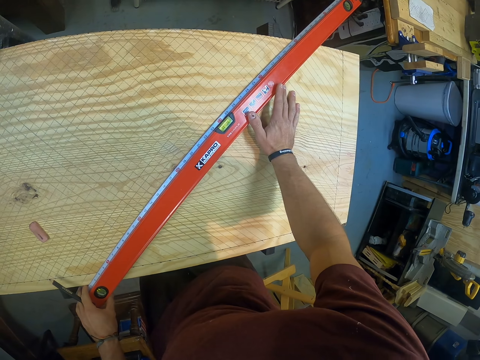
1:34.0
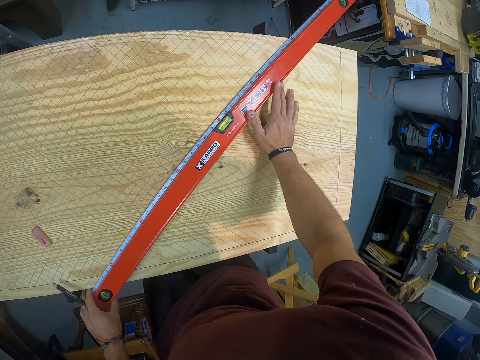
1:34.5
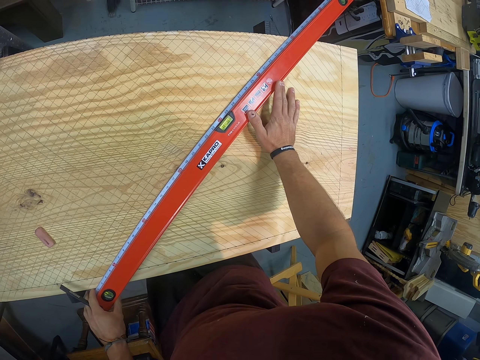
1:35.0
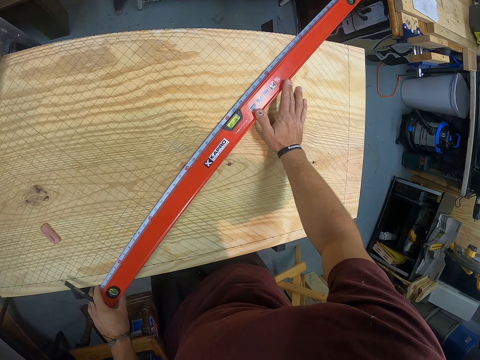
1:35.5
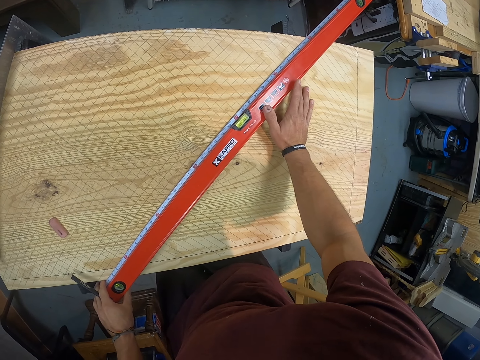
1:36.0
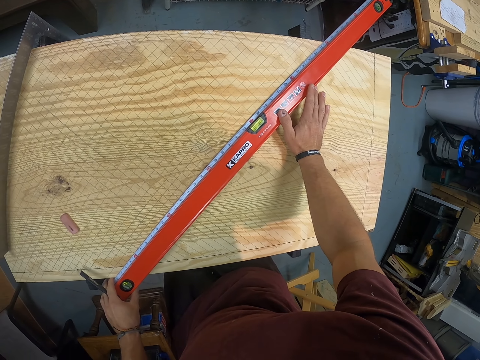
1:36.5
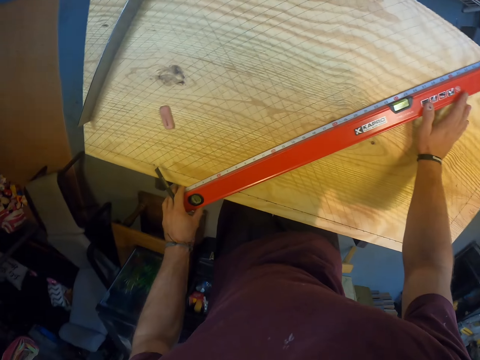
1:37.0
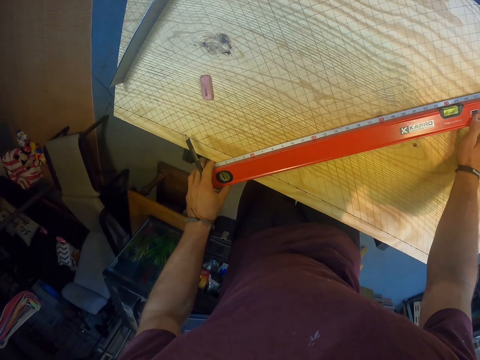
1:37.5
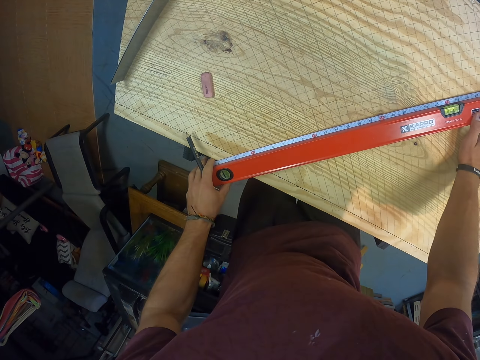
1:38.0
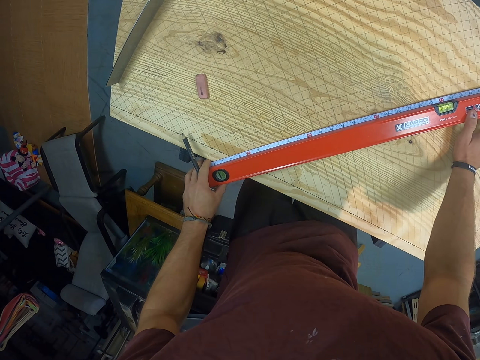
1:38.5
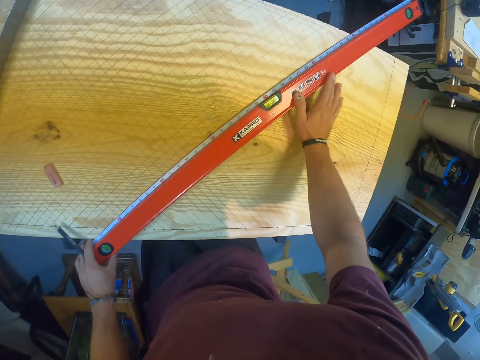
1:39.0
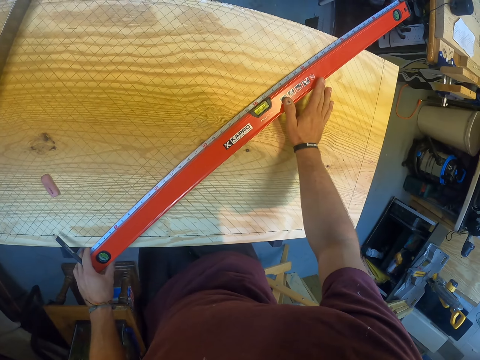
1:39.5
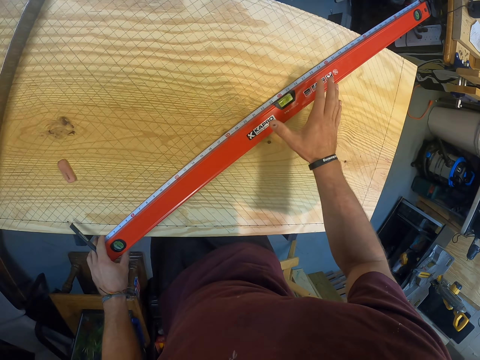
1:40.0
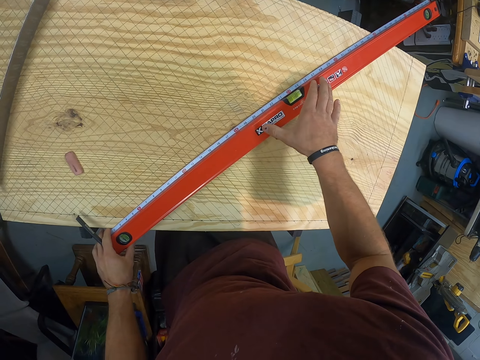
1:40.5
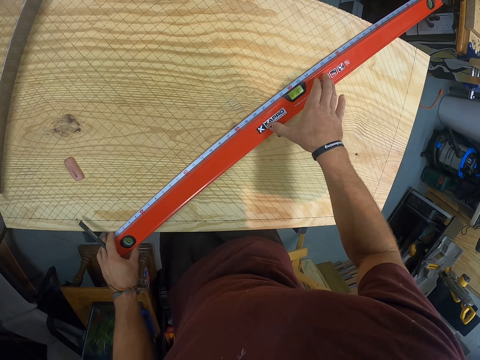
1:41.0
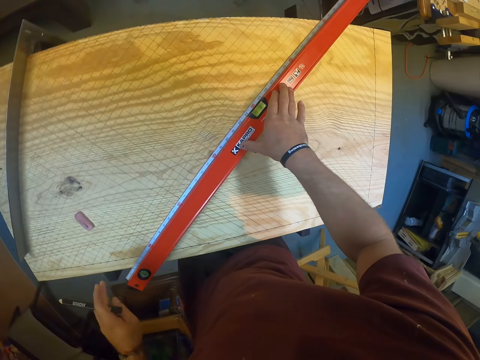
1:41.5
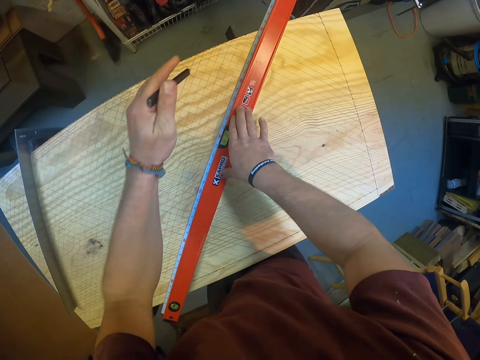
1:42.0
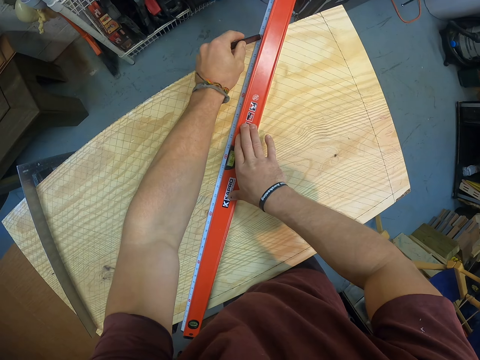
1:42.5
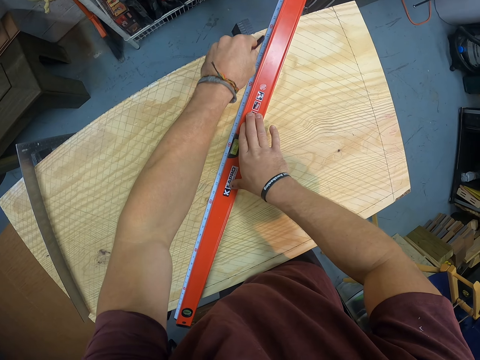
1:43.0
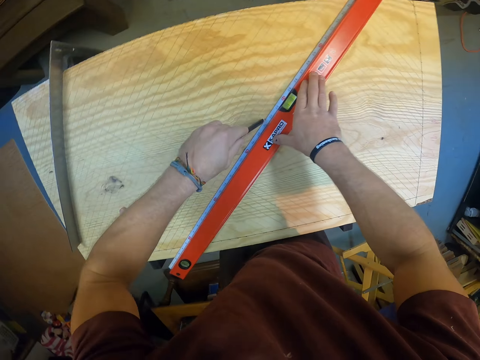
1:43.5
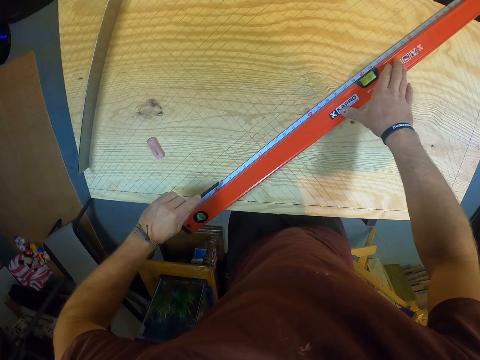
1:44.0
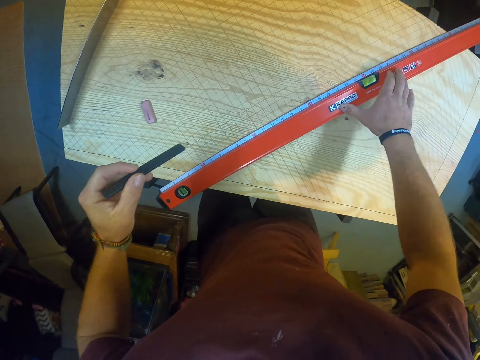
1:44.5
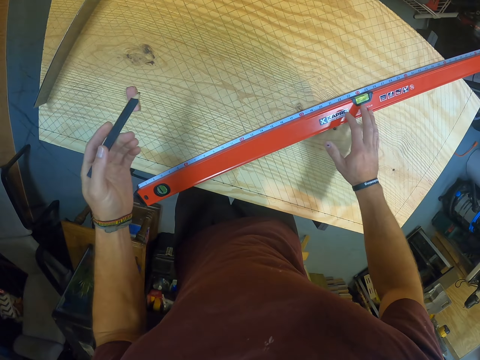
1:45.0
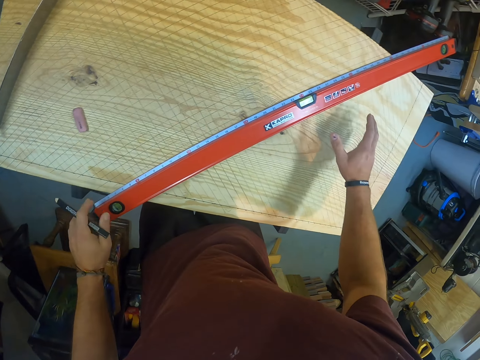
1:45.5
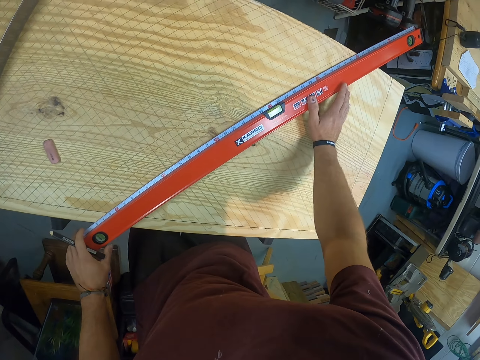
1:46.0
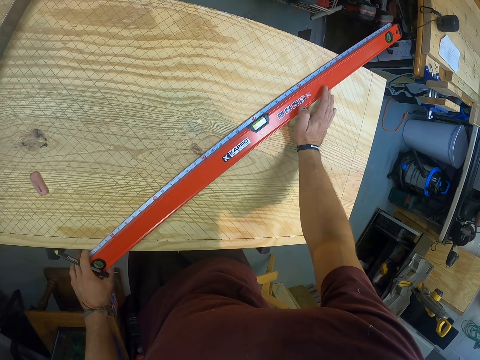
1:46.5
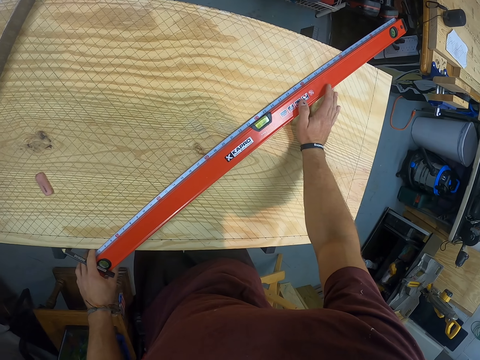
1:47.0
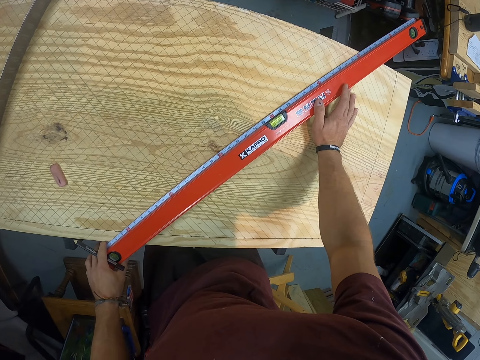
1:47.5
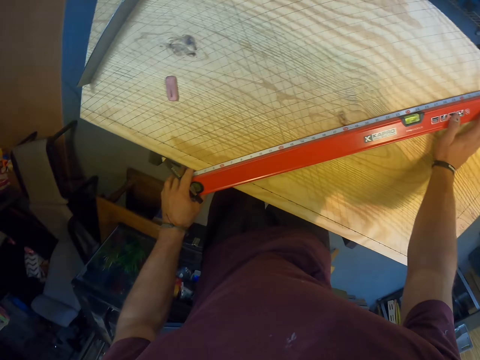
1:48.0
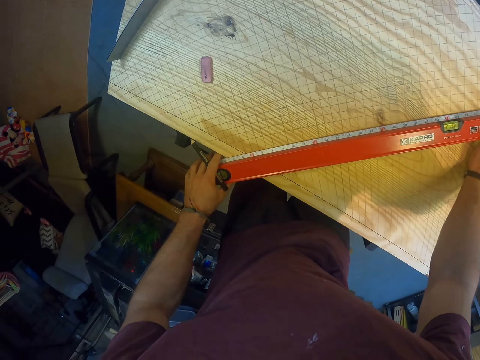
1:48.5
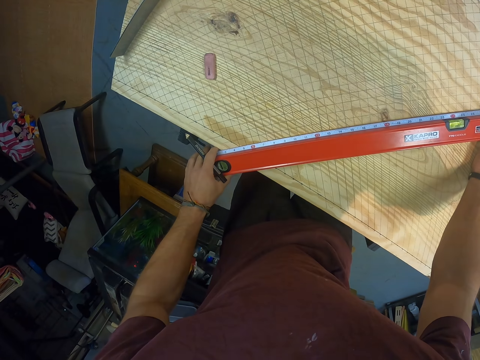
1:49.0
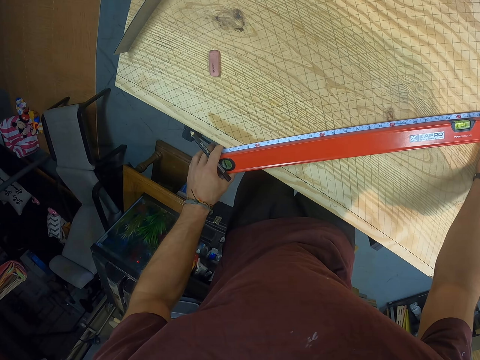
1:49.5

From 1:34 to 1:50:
The camera wearer draws a line on the plywood with the pencil in his left hand. He measures. He adjusts the spirit-level measuring ruler on the plywood with his hands.

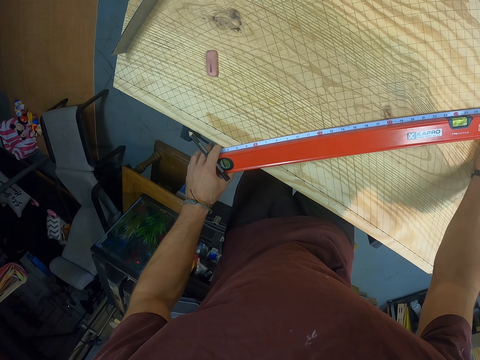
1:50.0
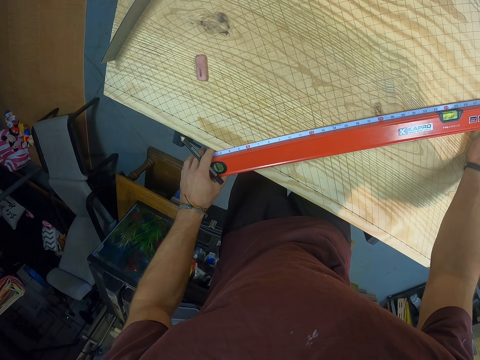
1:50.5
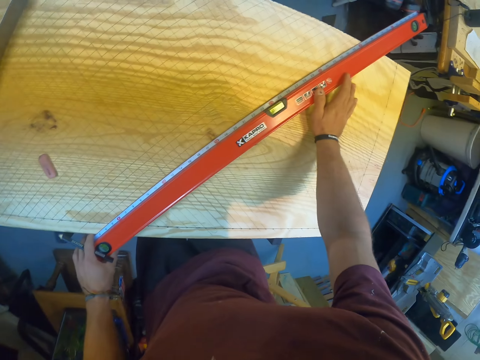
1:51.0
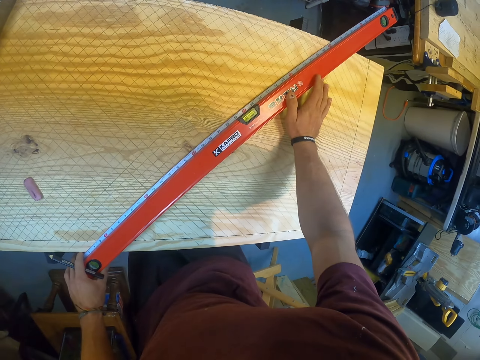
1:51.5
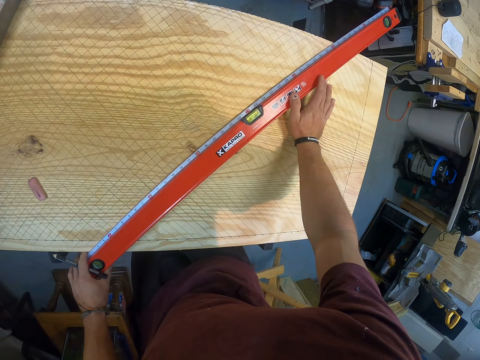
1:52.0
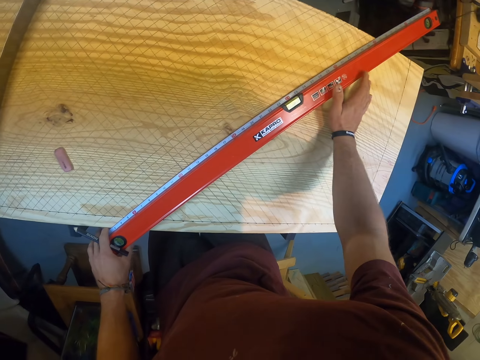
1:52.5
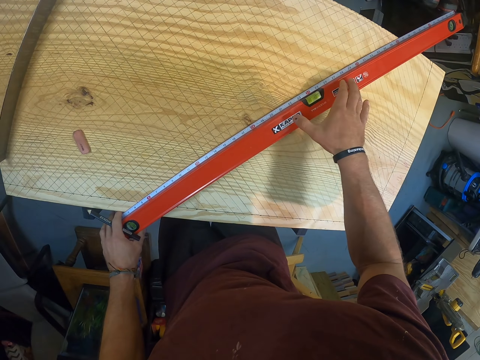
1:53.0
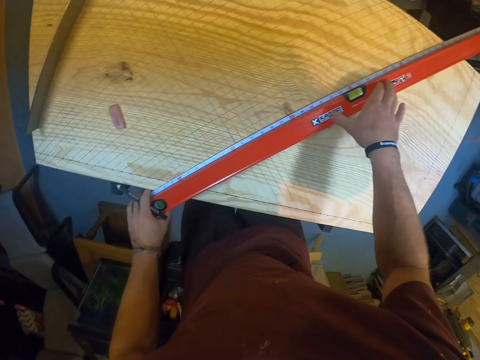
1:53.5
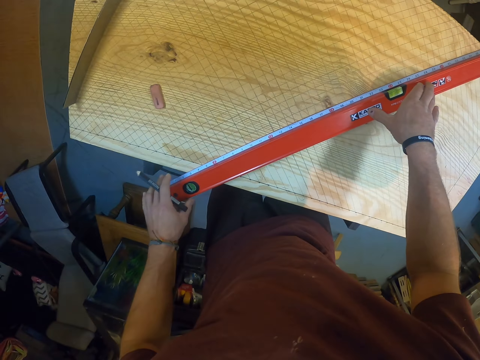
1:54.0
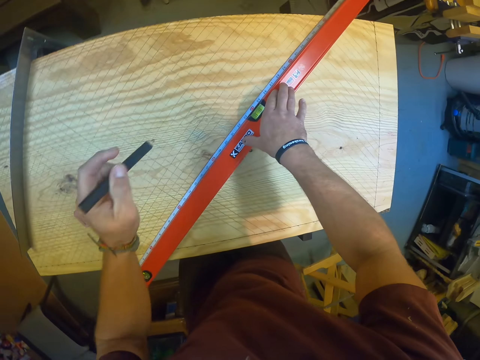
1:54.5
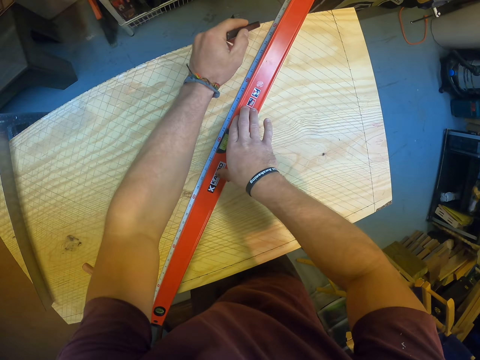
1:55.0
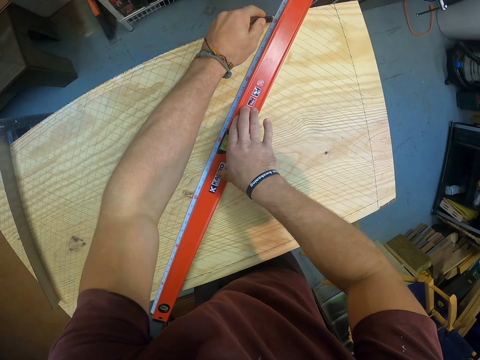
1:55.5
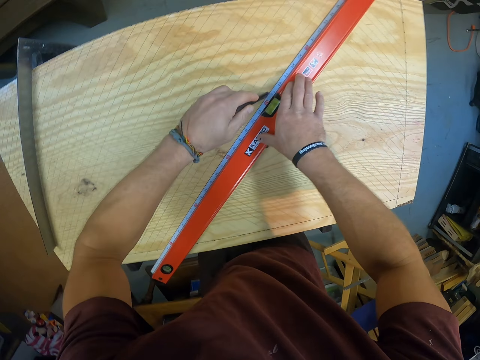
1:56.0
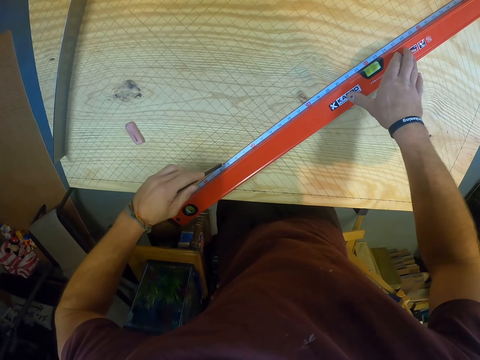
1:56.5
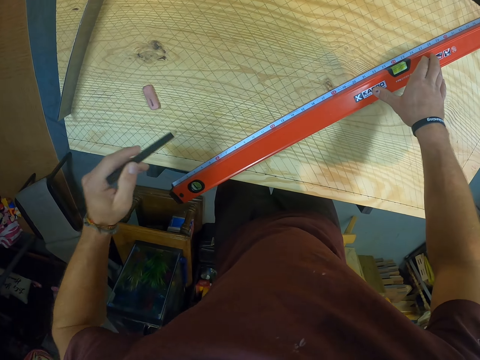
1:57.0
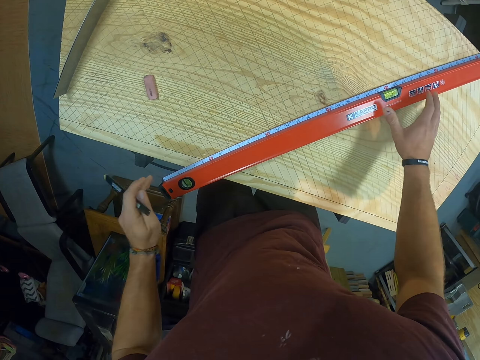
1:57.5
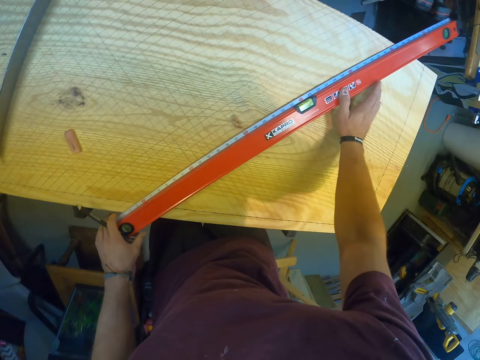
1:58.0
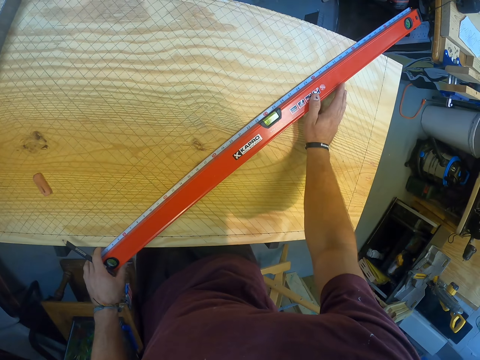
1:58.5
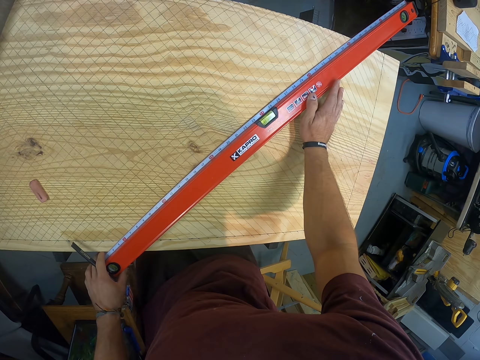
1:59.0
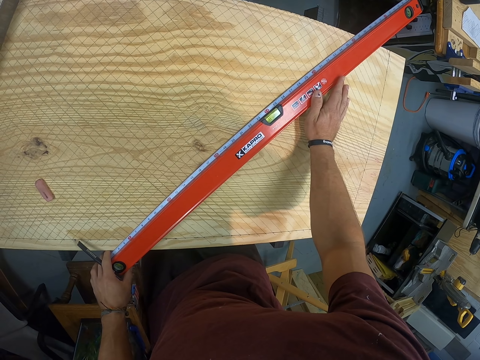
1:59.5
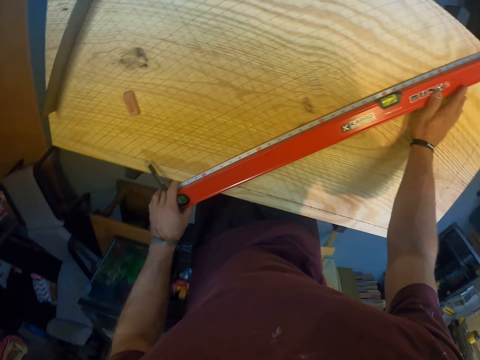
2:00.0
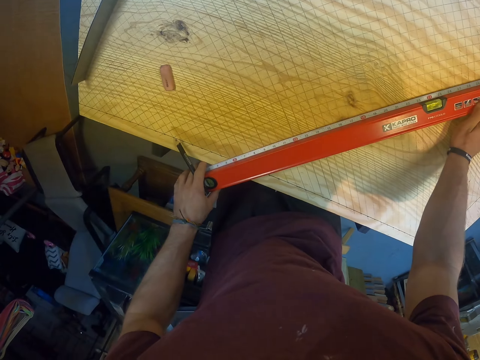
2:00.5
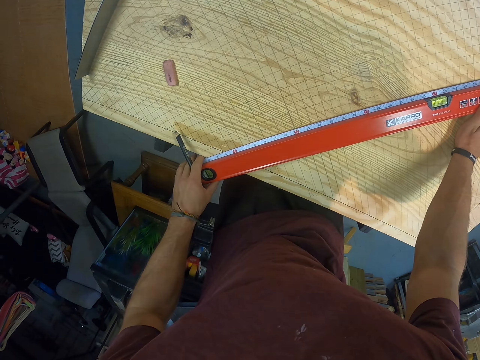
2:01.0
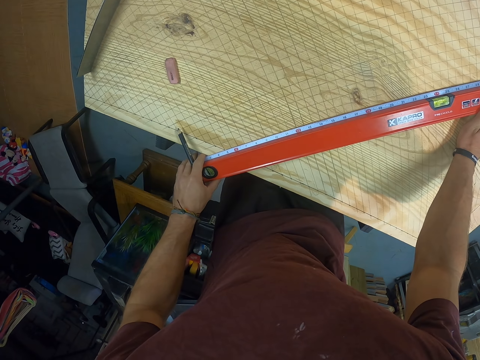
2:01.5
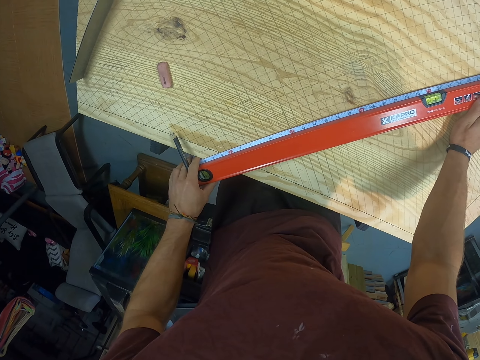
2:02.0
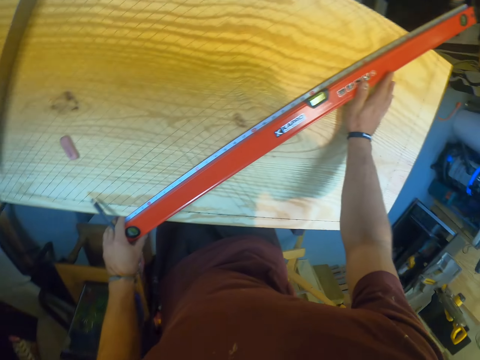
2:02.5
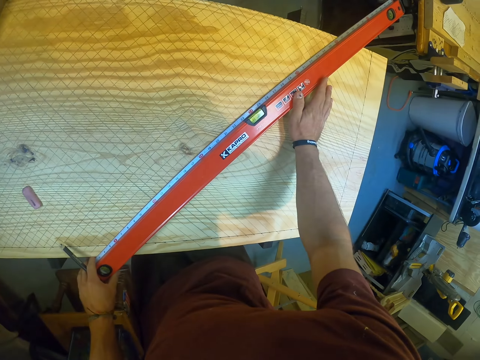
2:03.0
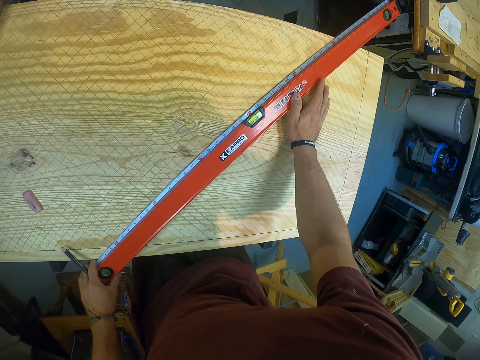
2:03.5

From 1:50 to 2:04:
The camera wearer draws a line on the plywood with the pencil in his left hand. He adjusts the spirit-level measuring ruler on the plywood with his hands. He measures.
